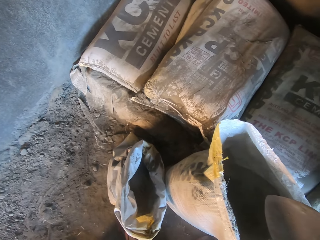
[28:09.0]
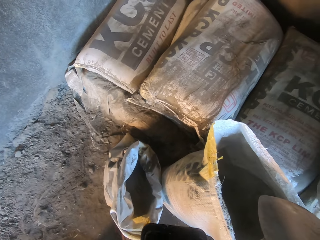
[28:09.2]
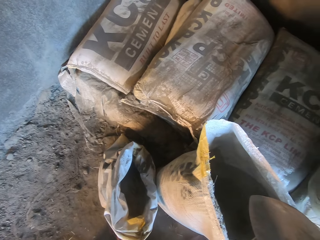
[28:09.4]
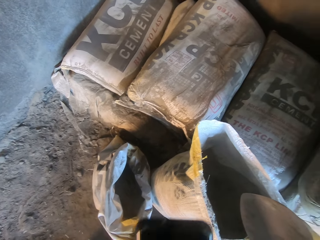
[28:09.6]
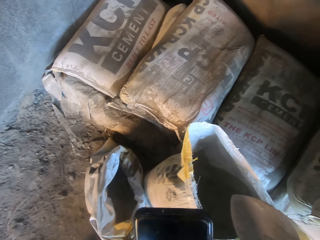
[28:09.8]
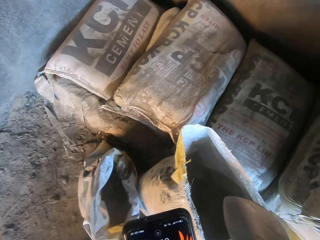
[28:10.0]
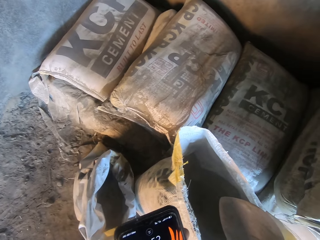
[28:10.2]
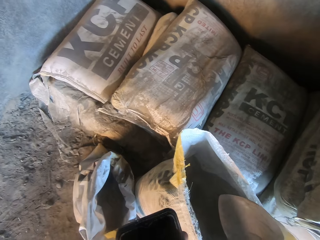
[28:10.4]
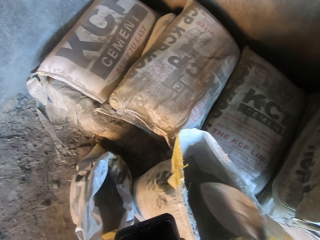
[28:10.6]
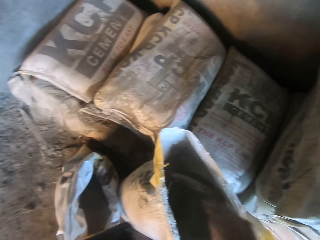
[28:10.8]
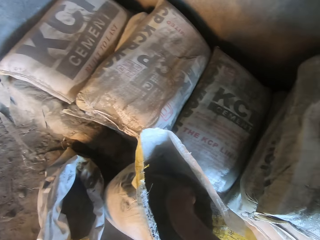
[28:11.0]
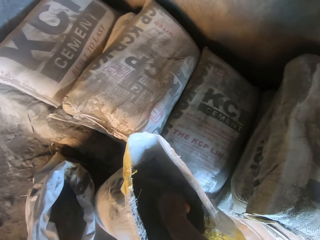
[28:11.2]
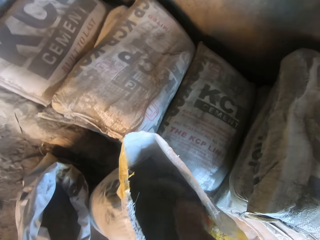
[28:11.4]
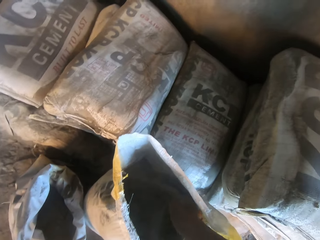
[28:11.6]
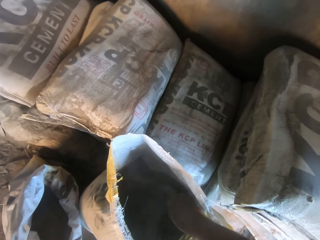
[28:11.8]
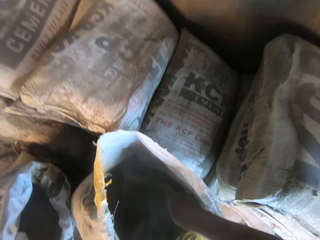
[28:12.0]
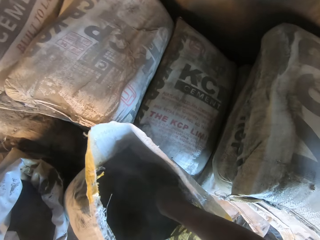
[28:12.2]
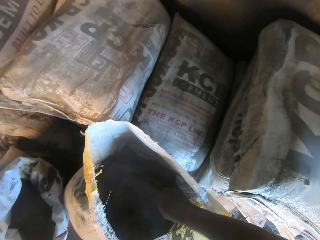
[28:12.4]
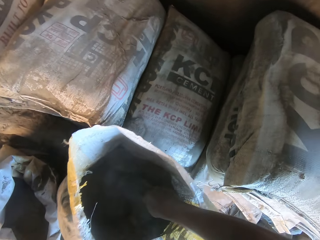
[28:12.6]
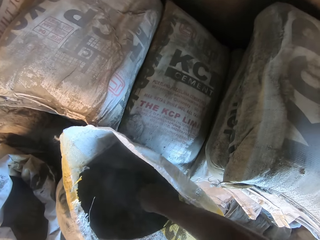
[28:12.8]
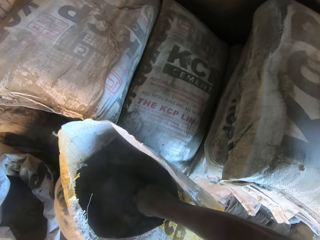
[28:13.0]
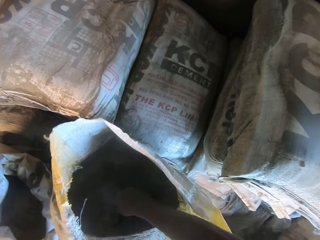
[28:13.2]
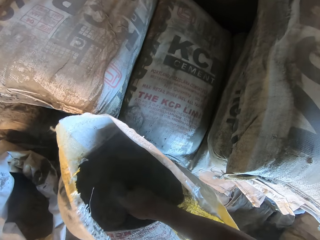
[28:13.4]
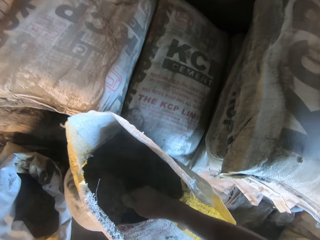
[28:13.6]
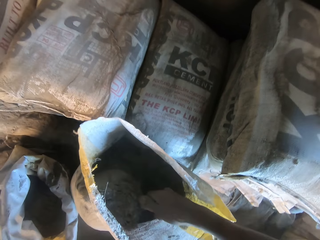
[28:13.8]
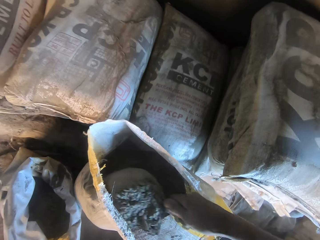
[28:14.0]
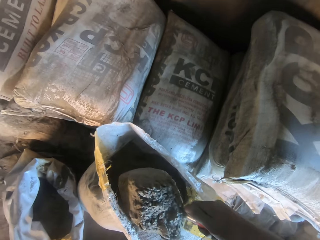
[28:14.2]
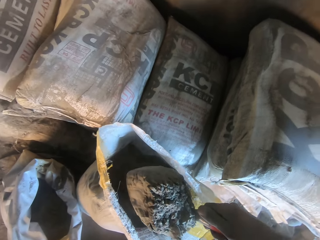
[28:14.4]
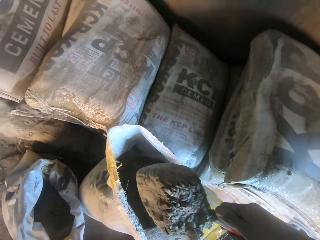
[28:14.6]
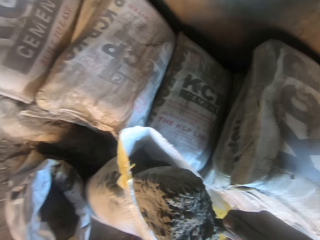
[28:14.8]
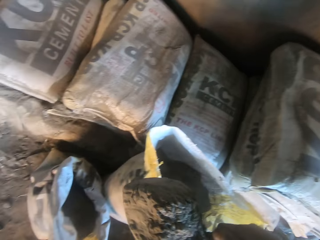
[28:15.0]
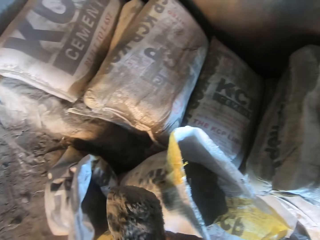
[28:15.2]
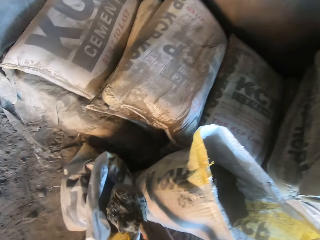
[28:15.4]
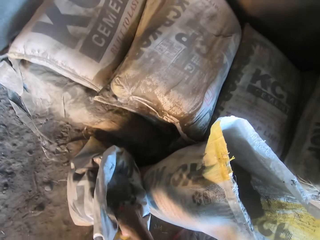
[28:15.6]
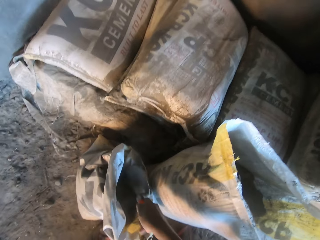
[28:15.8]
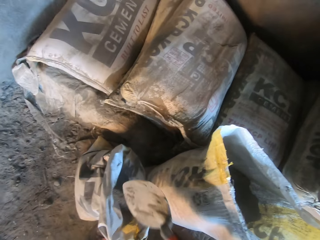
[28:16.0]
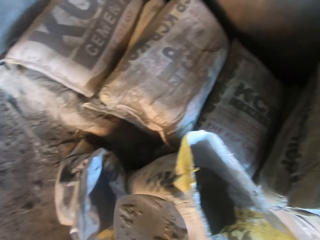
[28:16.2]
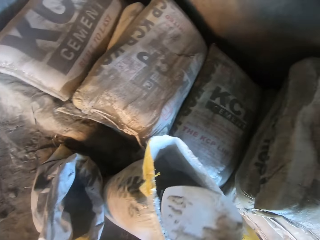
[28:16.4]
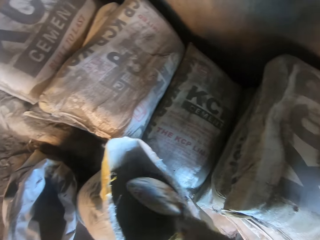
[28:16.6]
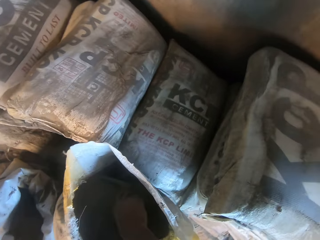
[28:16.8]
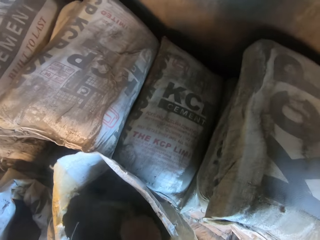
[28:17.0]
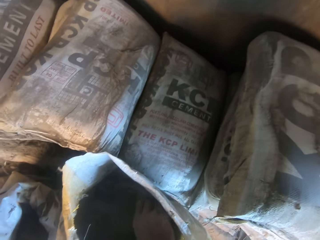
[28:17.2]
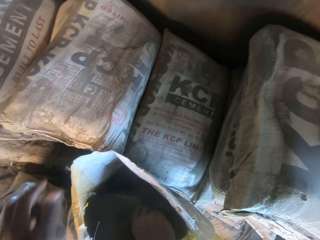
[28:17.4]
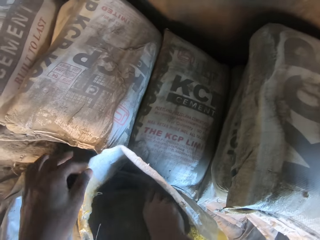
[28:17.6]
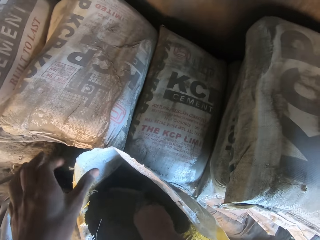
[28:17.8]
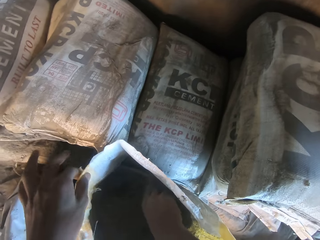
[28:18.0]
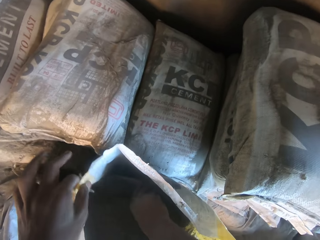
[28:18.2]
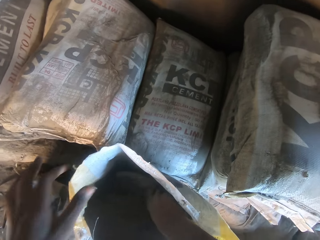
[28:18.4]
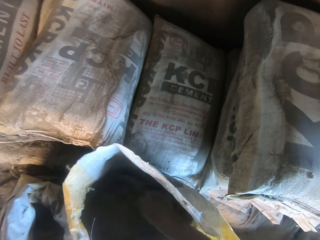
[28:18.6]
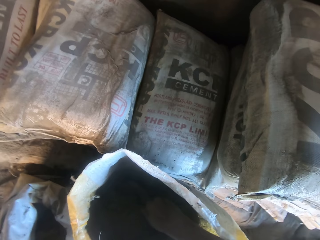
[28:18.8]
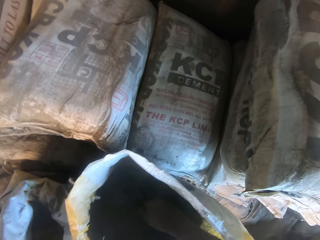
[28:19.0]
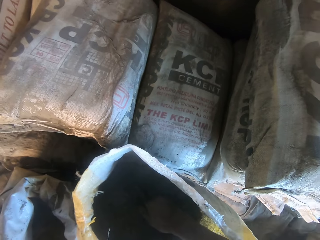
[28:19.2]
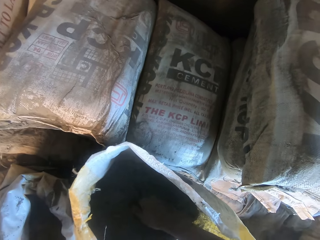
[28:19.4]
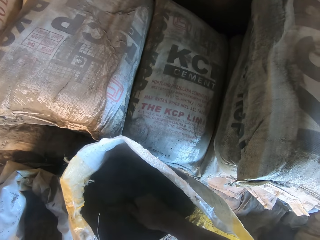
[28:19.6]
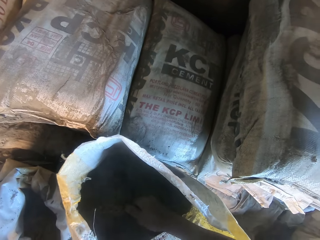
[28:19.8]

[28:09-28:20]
The camera wearer holds a phone with his left hand. He scoops cement from the bag of cement with a trowel in his right hand into the sack in his left hand. He touches the bag of cement with his left hand.

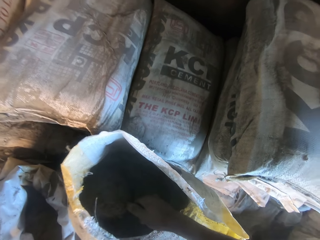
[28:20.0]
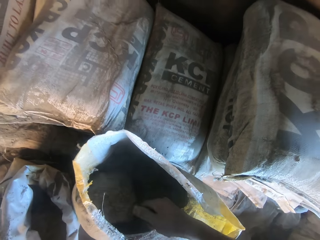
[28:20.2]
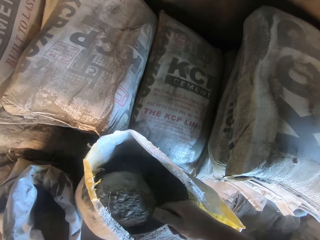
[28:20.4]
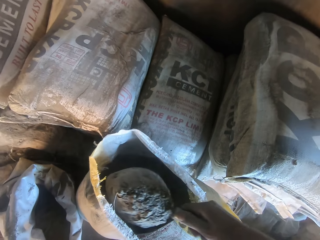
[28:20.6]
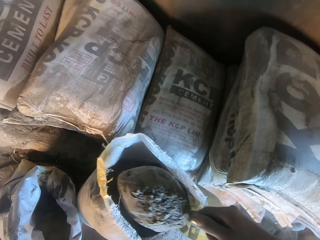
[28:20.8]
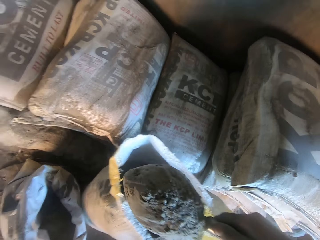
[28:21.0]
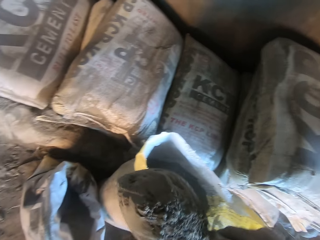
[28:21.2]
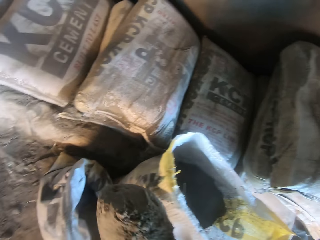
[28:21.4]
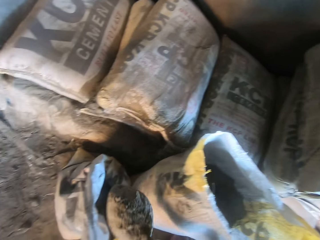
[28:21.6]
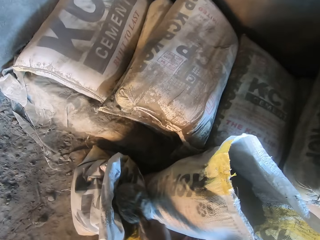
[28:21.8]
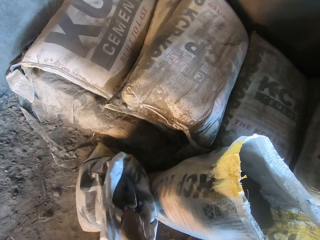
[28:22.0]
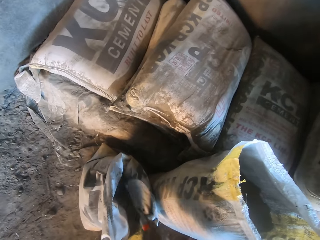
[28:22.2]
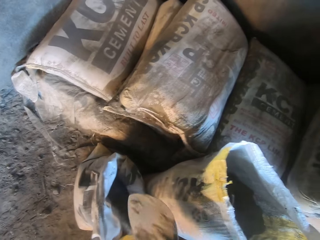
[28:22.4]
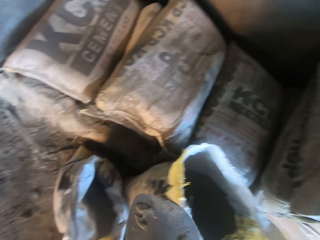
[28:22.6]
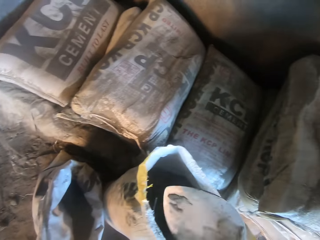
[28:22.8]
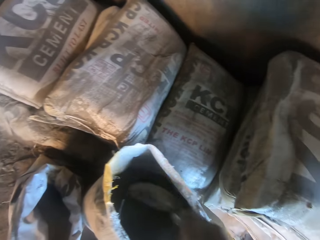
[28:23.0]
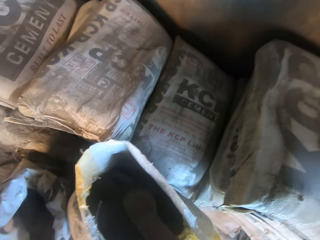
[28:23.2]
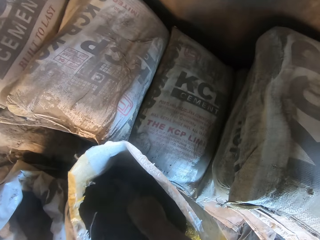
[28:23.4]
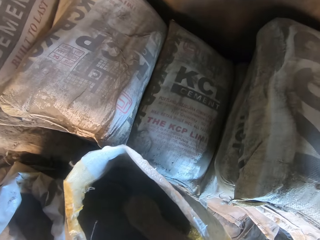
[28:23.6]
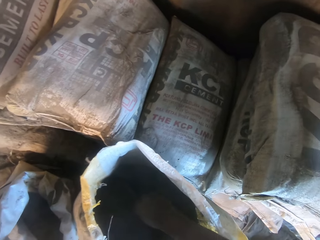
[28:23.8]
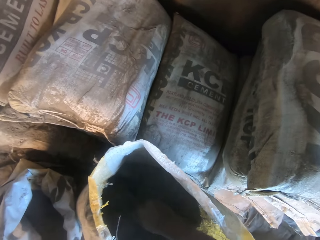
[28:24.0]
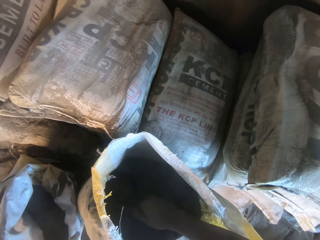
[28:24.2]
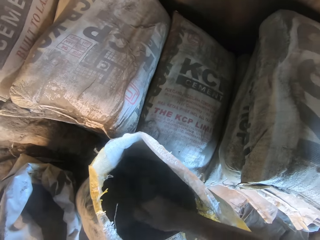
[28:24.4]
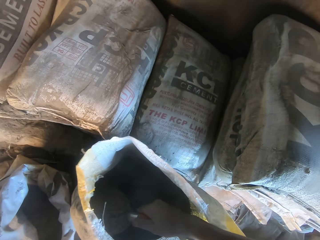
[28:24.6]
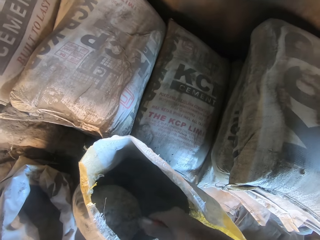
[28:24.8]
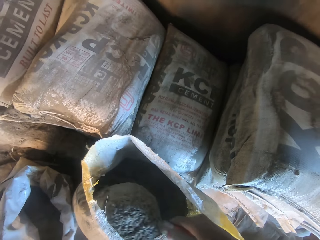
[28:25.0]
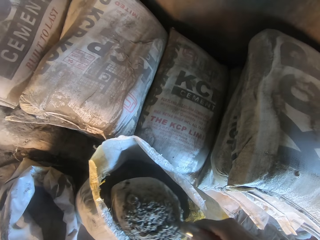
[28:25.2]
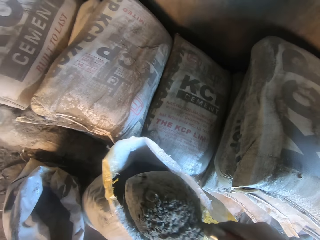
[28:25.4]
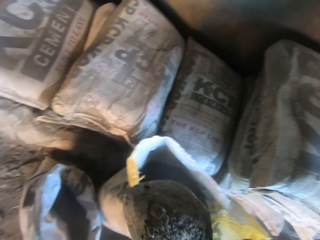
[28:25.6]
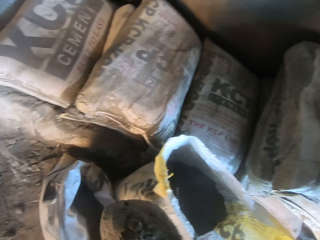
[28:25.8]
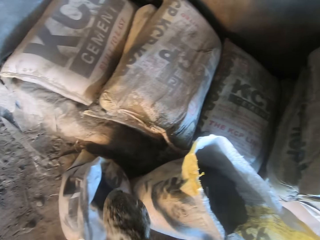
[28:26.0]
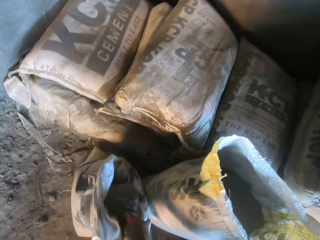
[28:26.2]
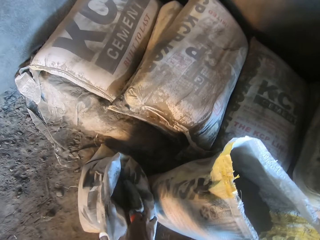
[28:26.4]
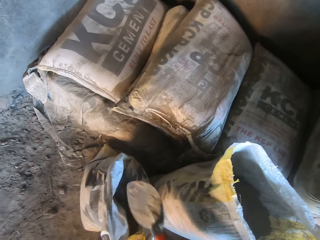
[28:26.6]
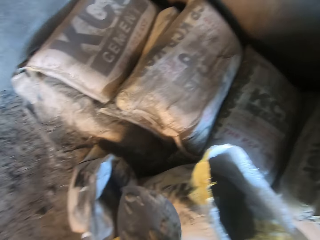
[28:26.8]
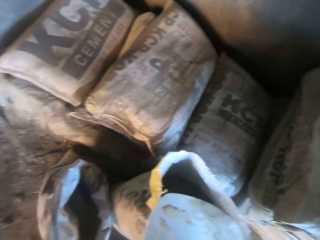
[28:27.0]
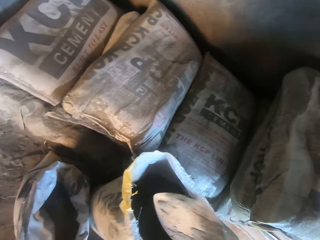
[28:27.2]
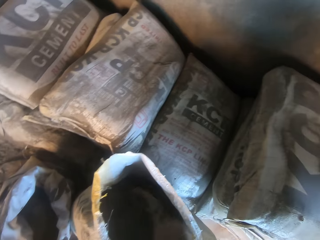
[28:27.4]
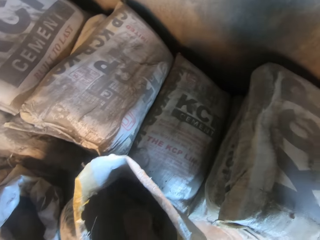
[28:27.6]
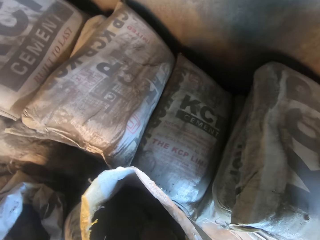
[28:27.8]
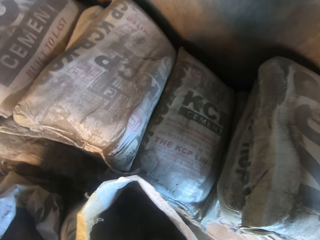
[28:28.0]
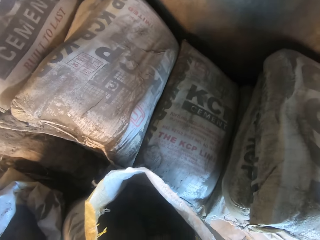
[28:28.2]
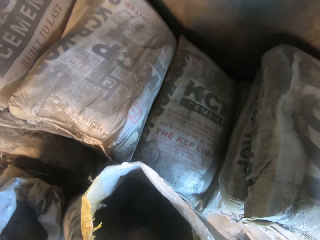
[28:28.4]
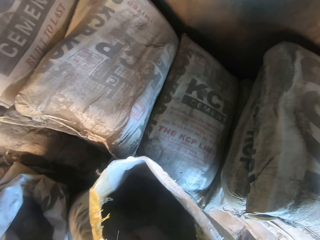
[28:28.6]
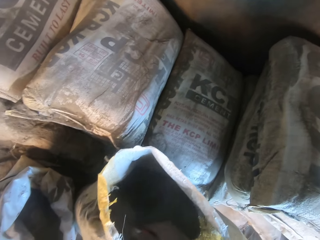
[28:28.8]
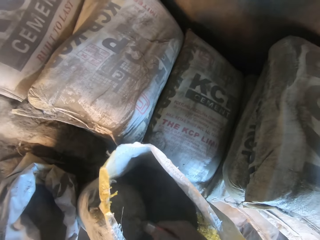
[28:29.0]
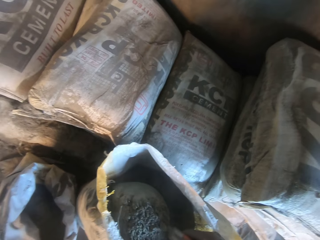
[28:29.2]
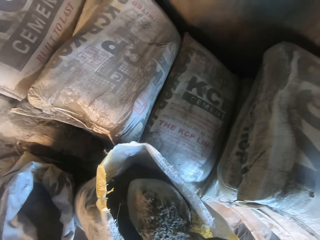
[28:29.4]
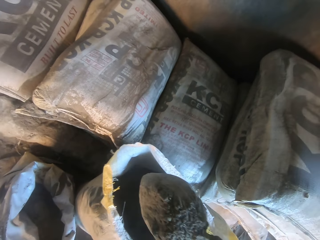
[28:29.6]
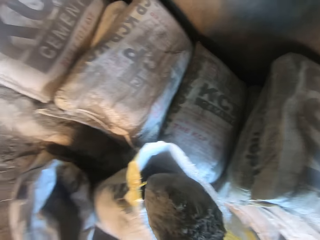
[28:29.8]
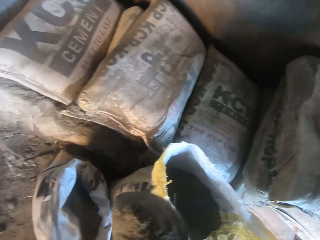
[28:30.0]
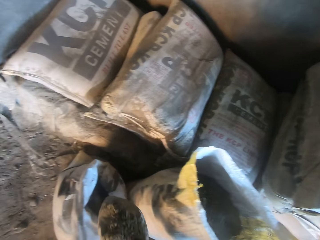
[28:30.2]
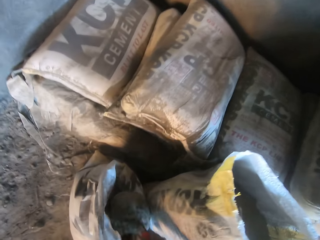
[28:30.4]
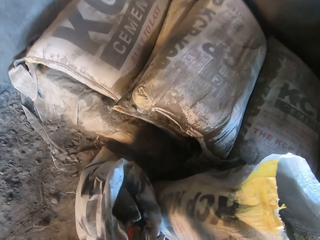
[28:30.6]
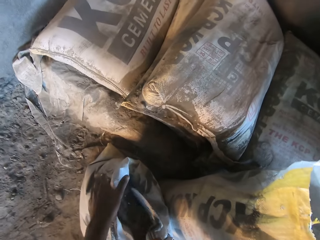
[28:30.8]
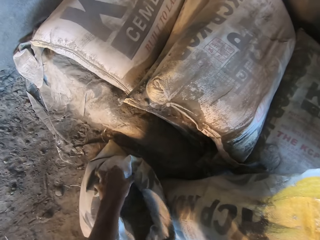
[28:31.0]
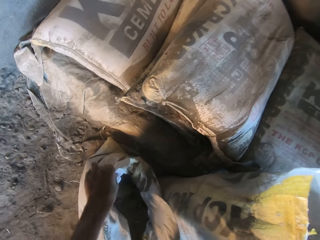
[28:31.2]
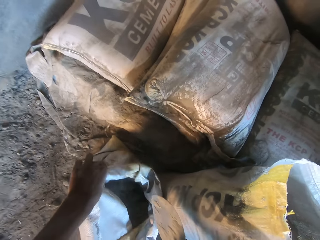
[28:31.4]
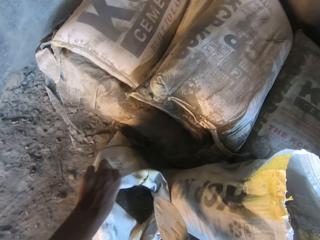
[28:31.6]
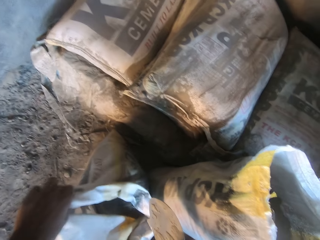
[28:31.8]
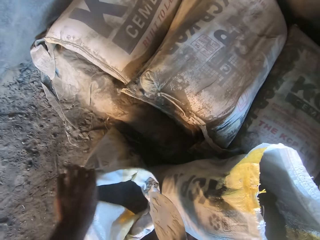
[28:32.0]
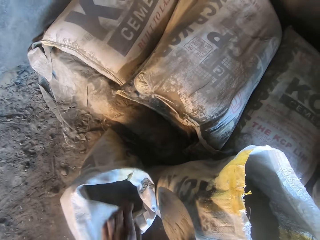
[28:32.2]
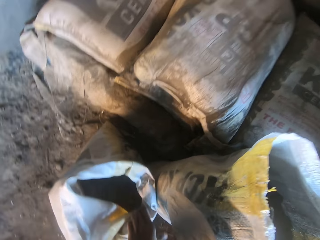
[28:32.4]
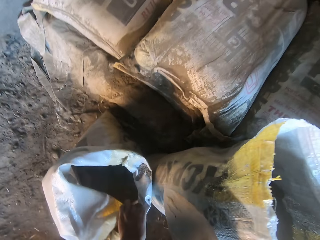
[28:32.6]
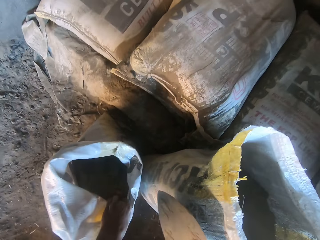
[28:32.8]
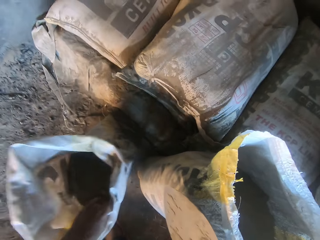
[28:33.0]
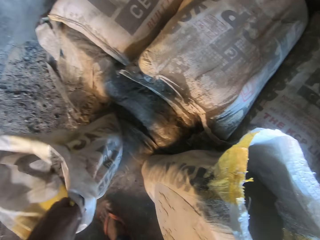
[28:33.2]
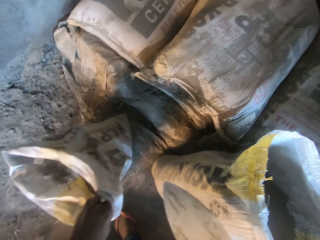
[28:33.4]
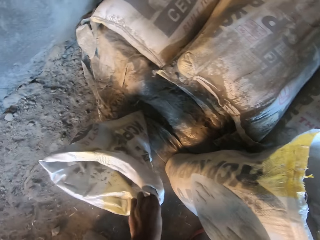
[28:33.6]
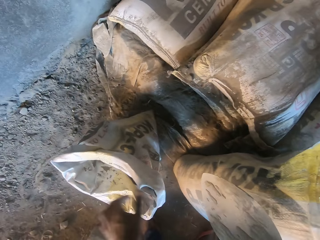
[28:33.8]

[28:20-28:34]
The camera wearer takes cement with a shovel. He puts the cement in the bag. He takes the cement with the shovel. He puts the cement in the bag. He stretches the sack. He adjusts the sack with his left hand. He puts the cement in the bag.
